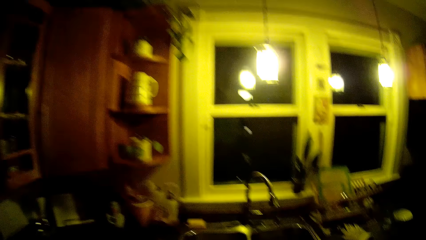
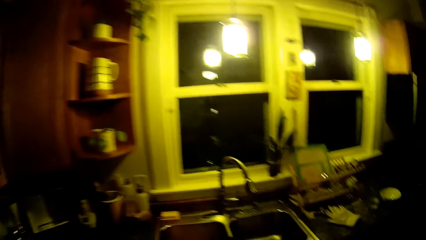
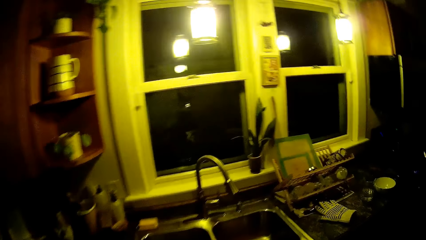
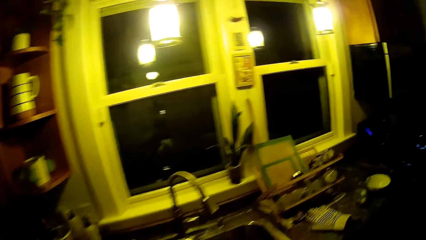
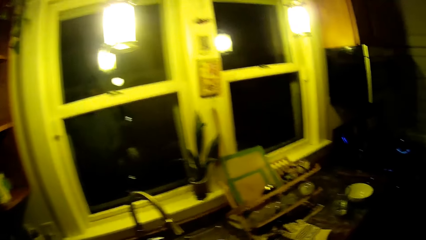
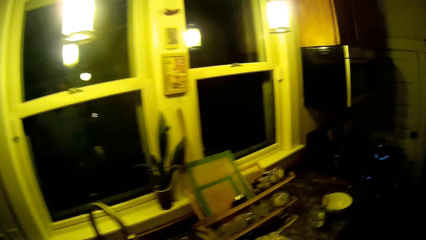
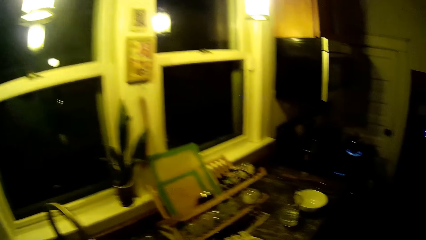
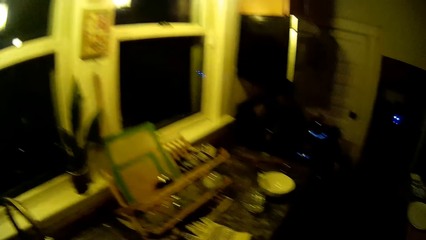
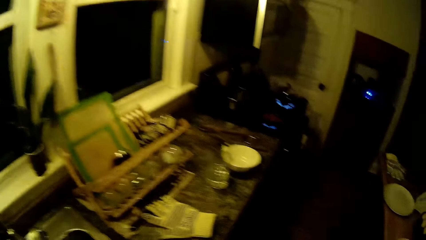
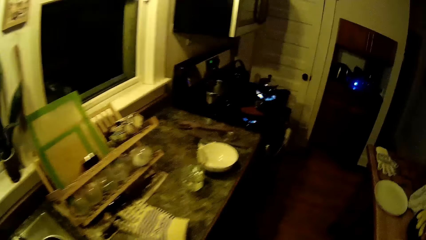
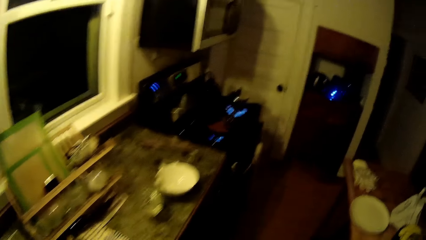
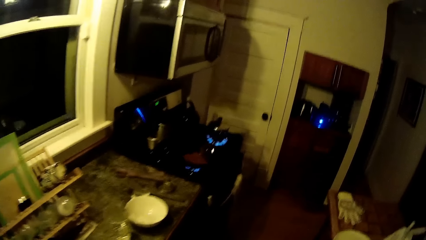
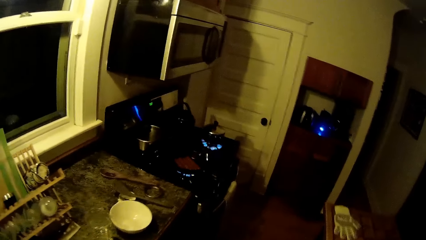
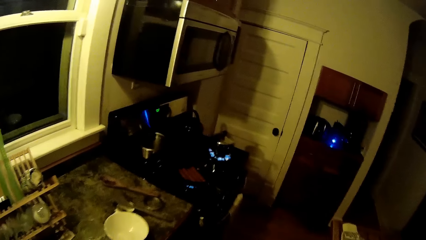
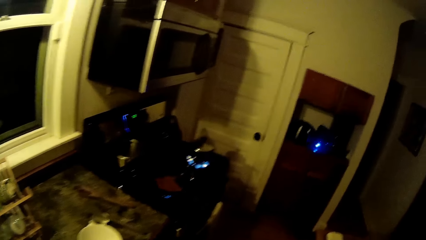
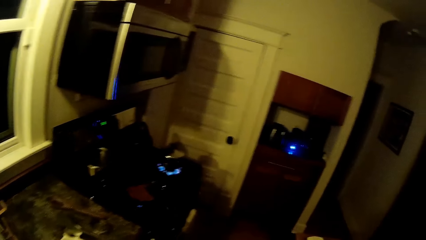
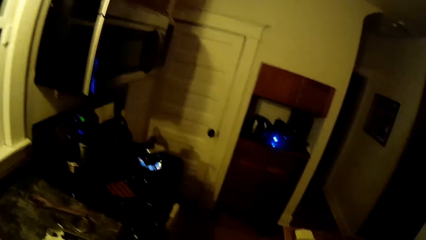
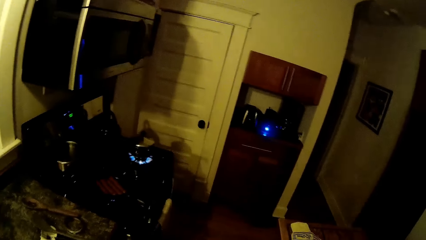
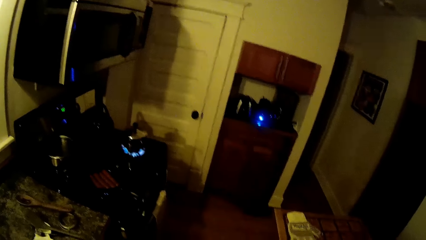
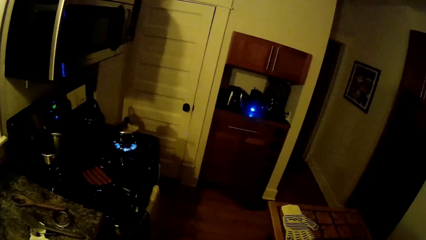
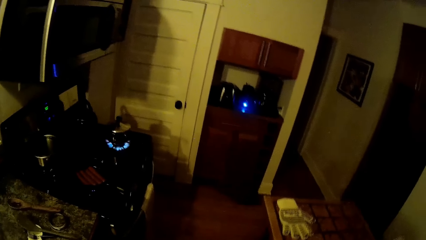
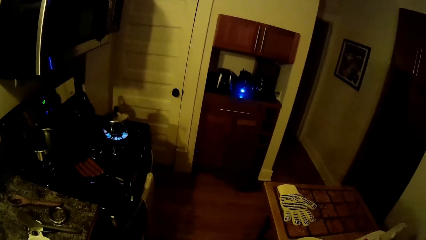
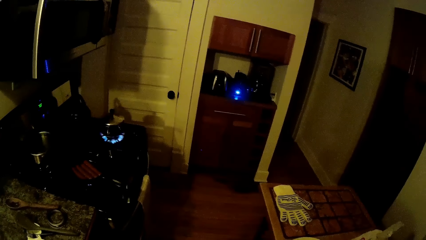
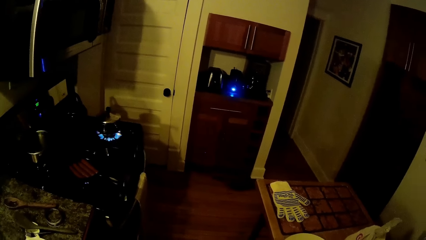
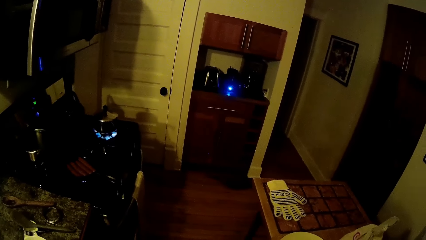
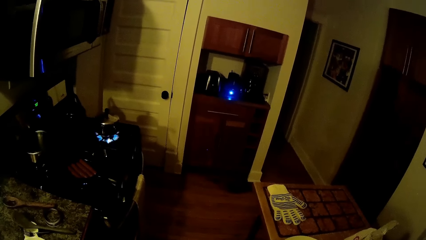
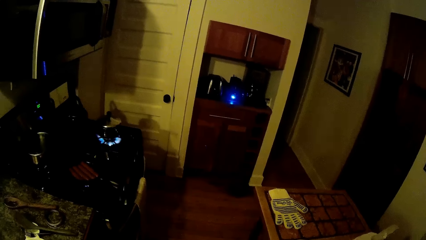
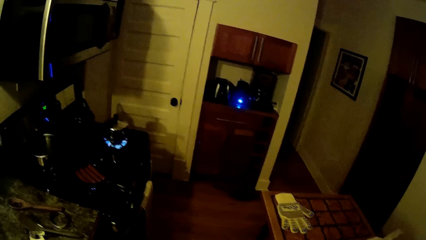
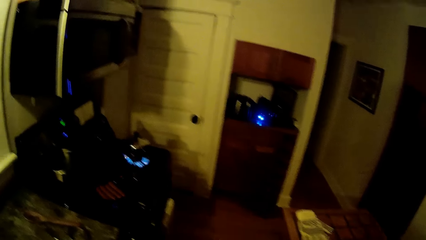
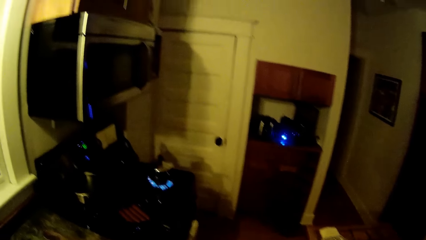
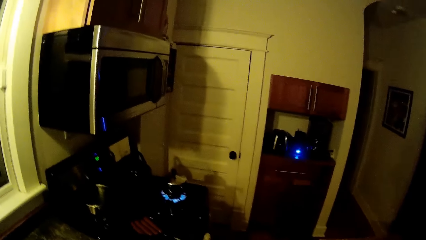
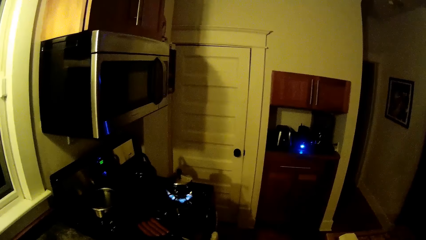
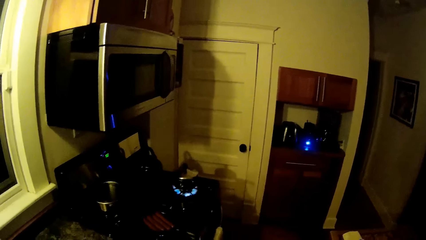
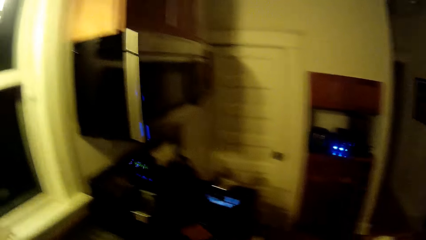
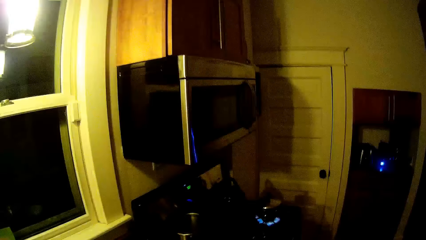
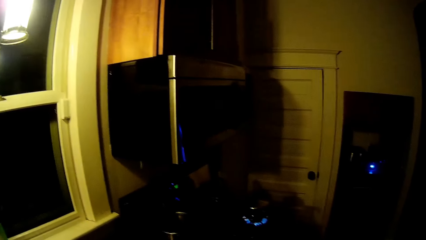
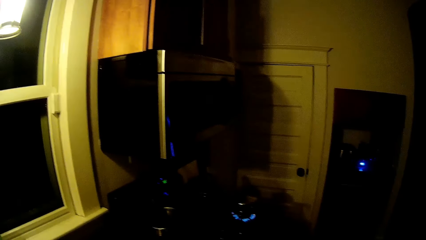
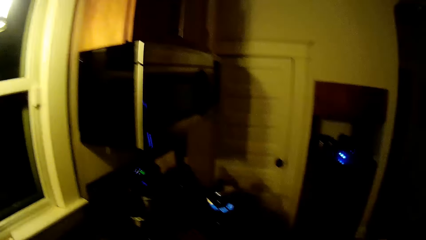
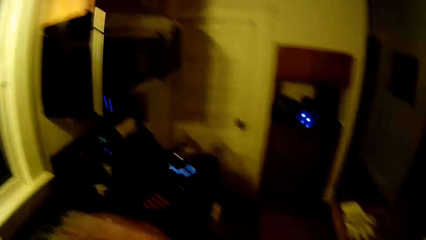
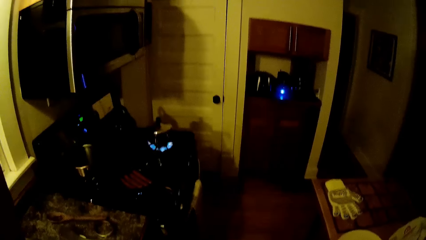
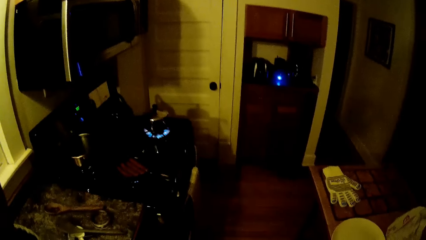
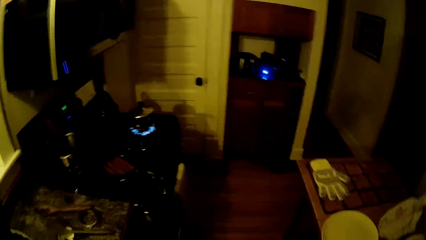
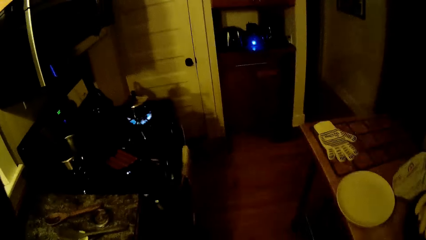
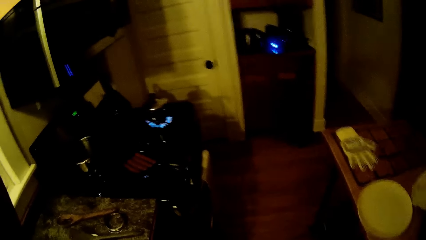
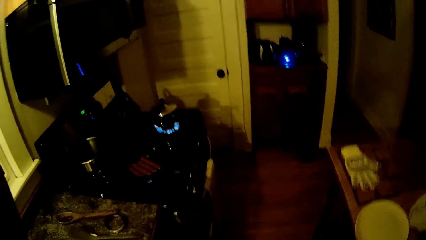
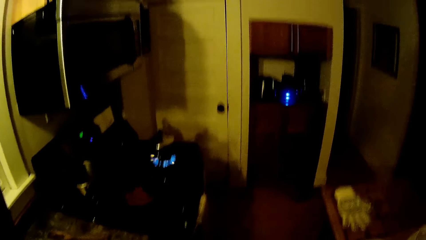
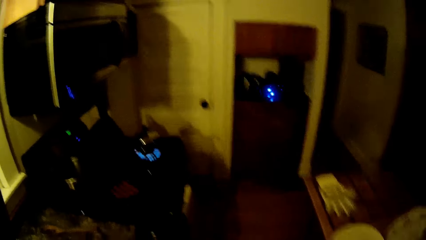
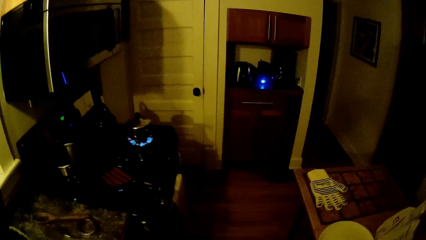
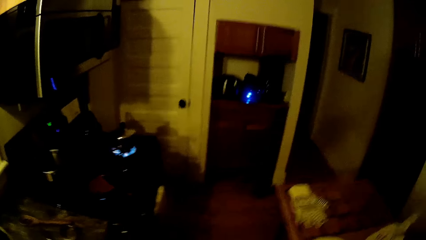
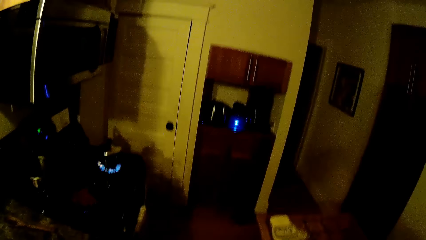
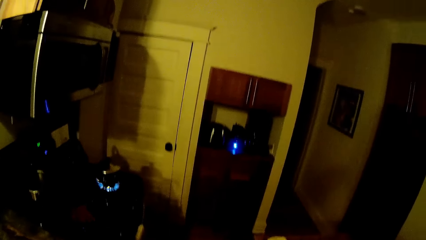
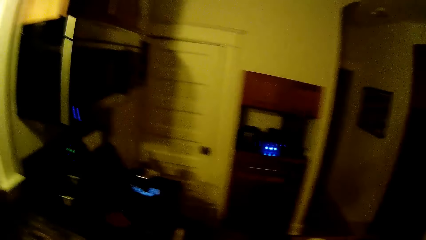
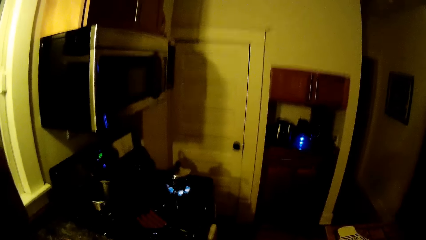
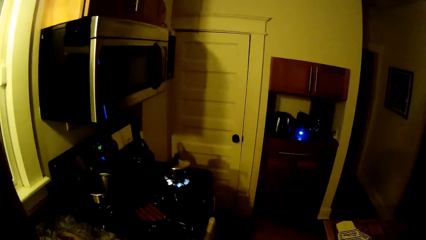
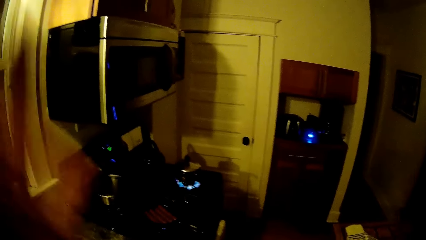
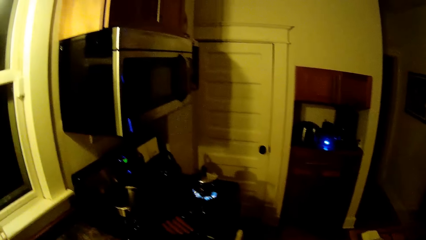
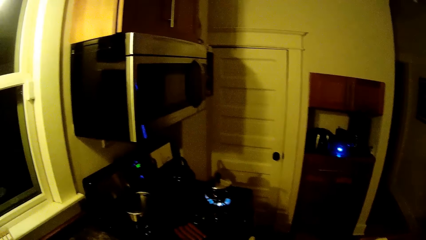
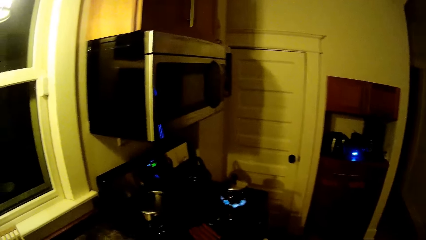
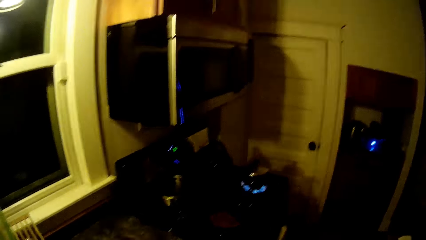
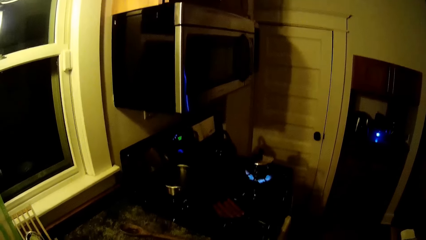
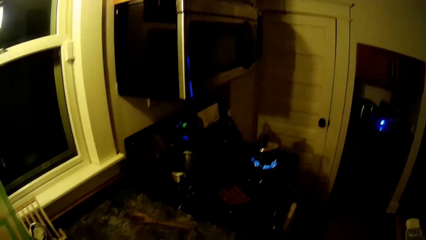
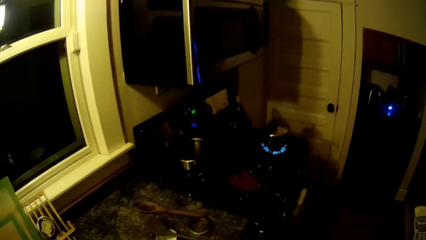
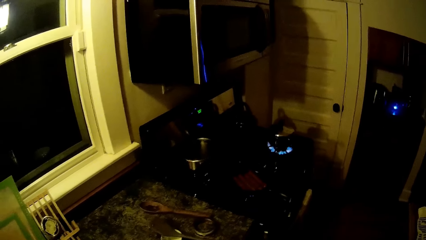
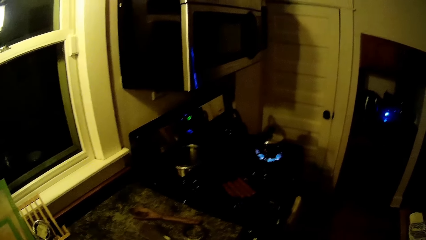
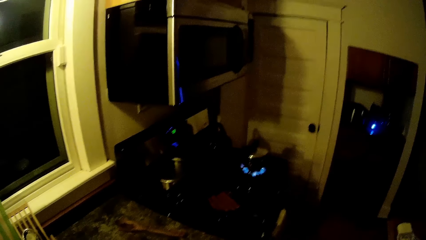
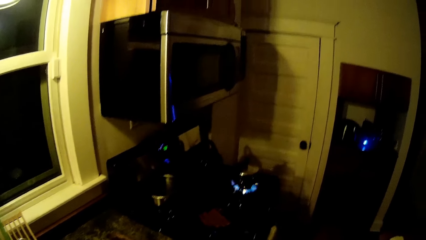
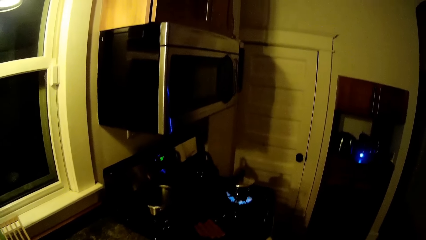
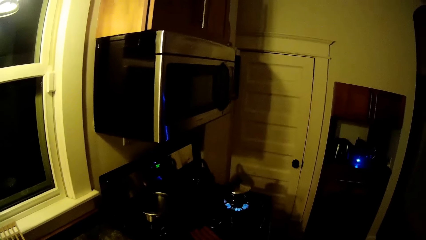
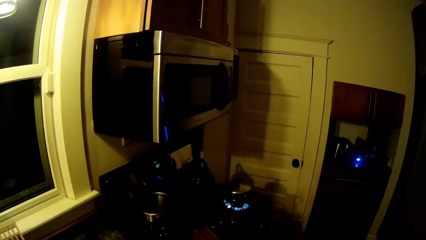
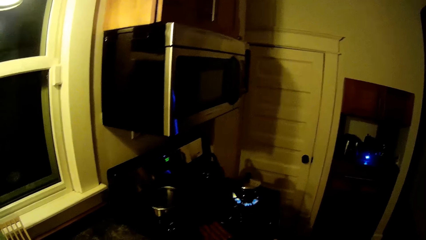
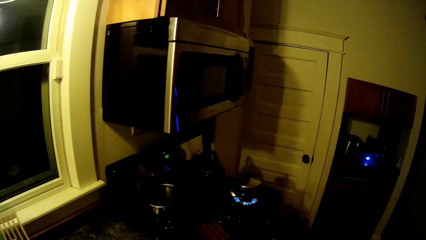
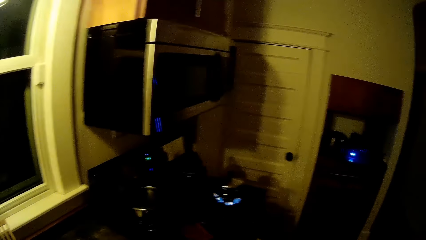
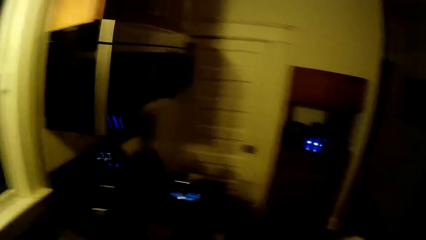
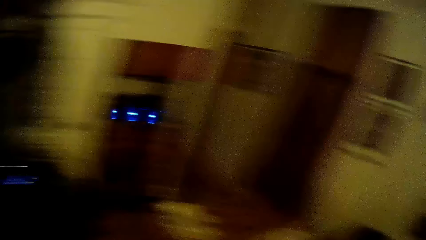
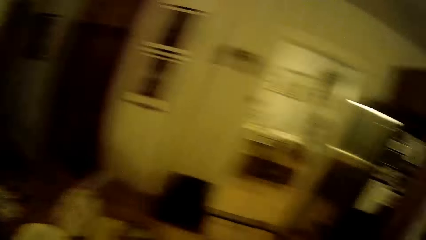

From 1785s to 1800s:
The camera wearer looks around the room. They walk around the room.
